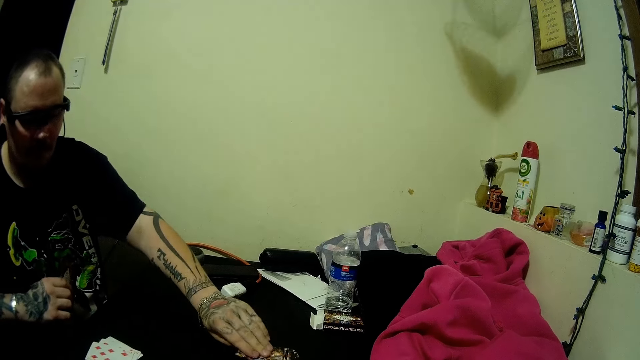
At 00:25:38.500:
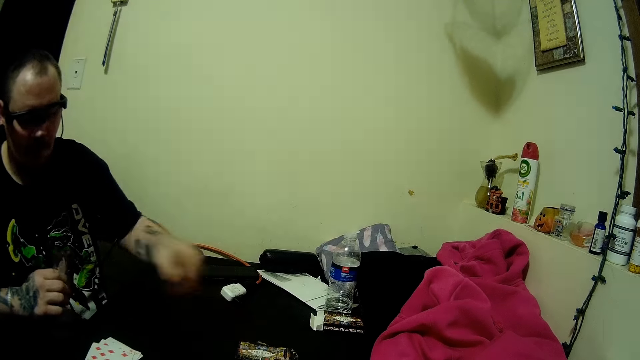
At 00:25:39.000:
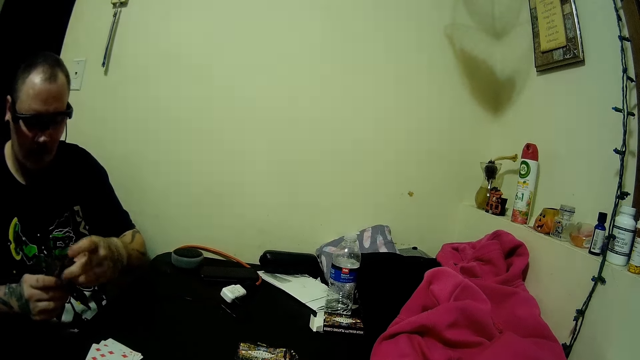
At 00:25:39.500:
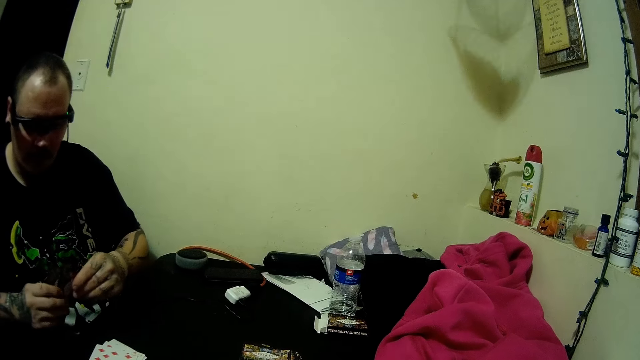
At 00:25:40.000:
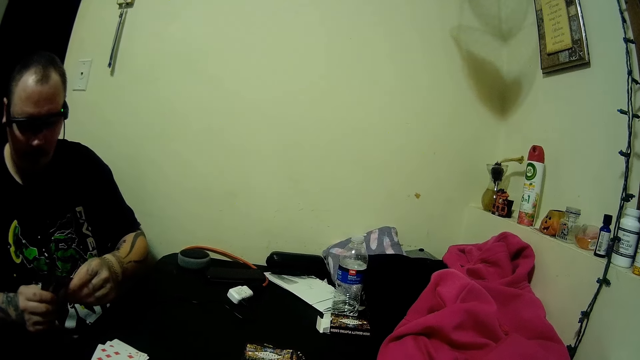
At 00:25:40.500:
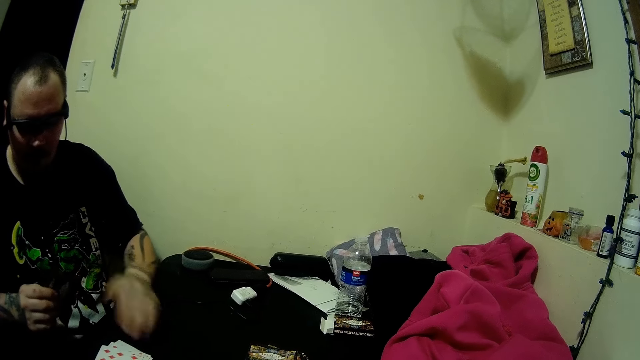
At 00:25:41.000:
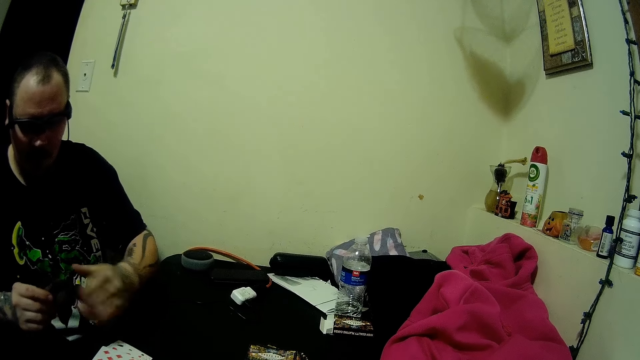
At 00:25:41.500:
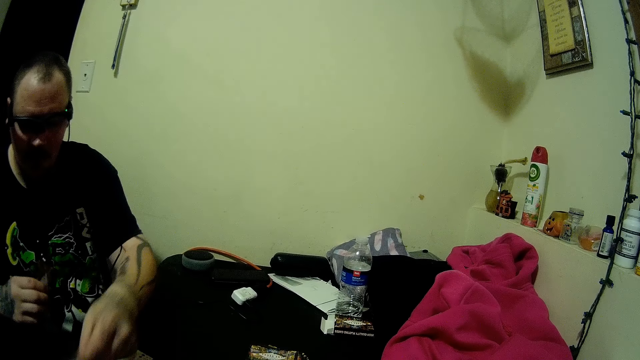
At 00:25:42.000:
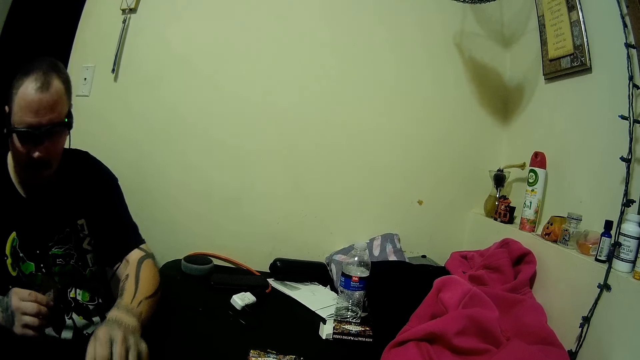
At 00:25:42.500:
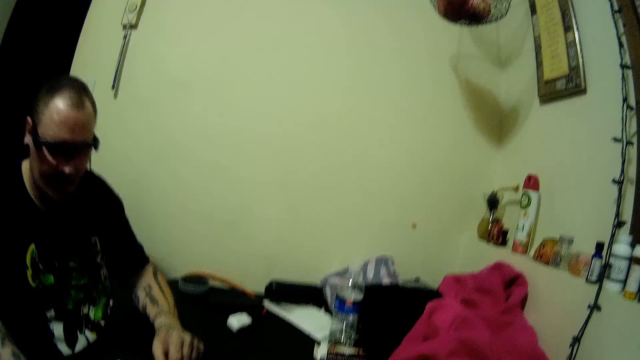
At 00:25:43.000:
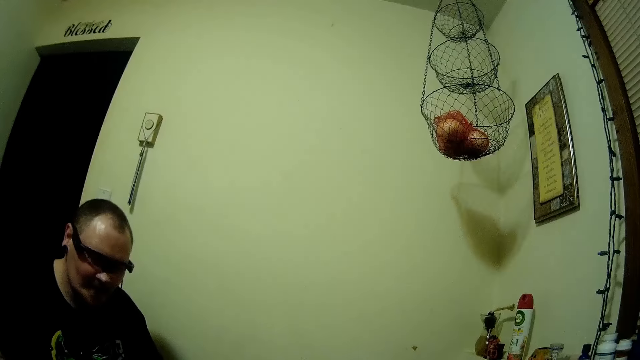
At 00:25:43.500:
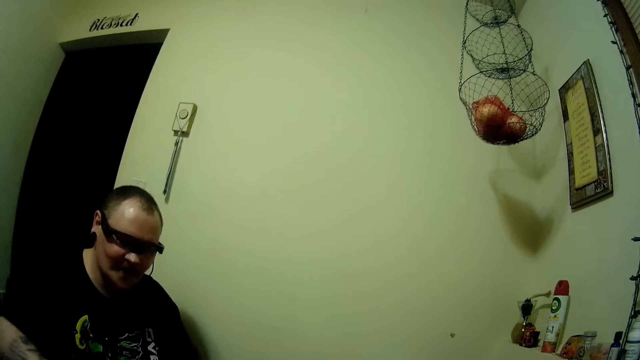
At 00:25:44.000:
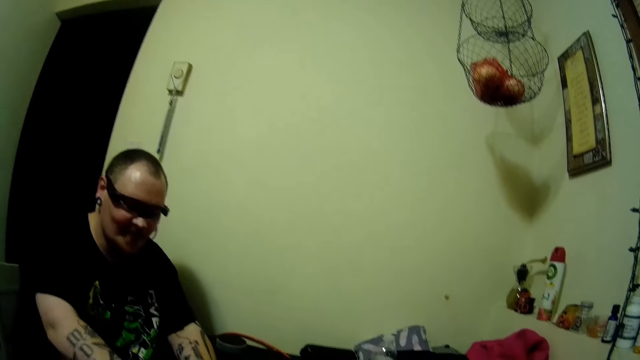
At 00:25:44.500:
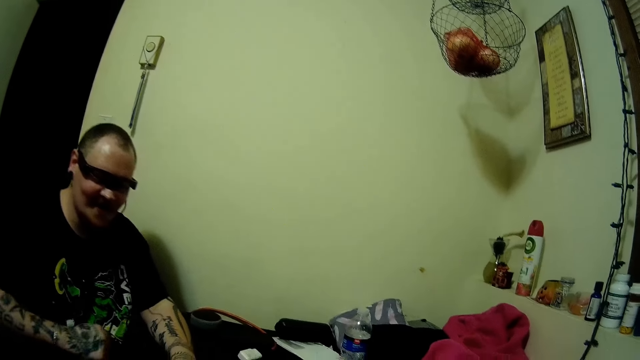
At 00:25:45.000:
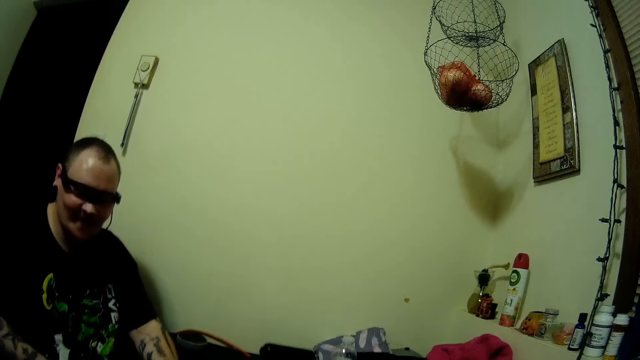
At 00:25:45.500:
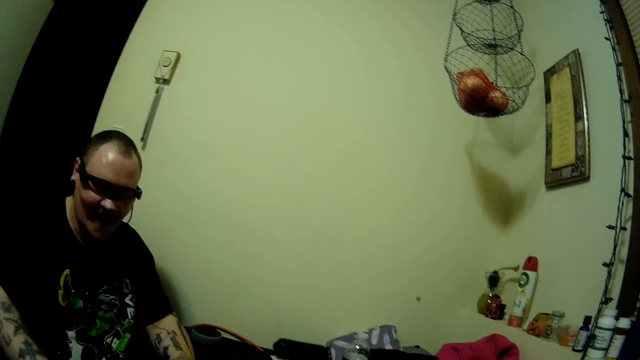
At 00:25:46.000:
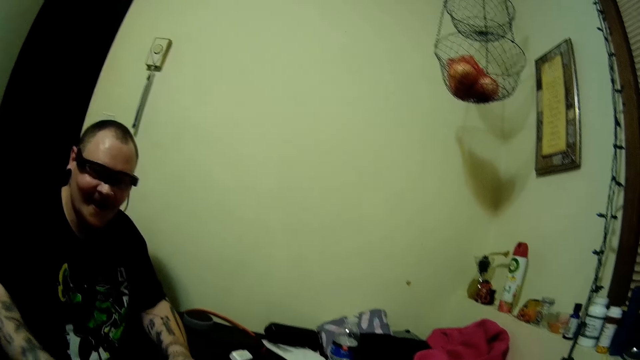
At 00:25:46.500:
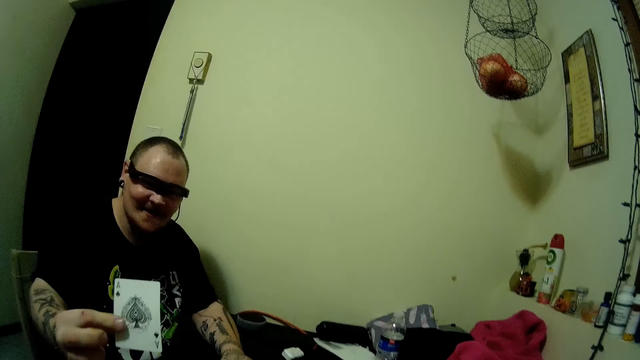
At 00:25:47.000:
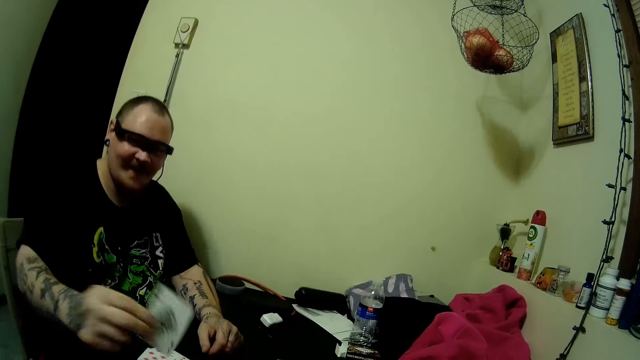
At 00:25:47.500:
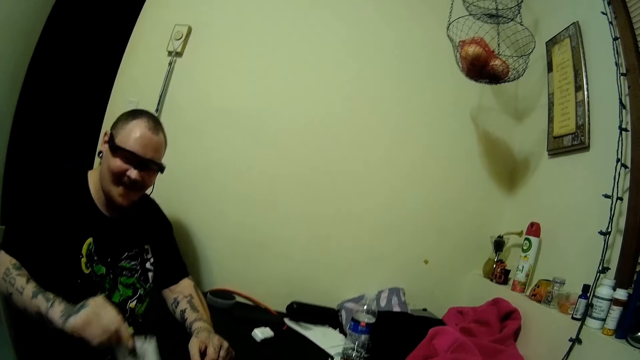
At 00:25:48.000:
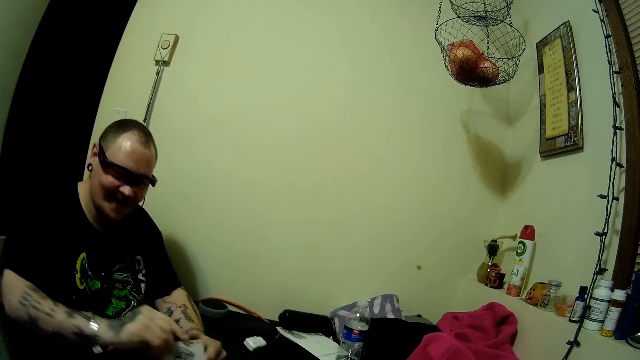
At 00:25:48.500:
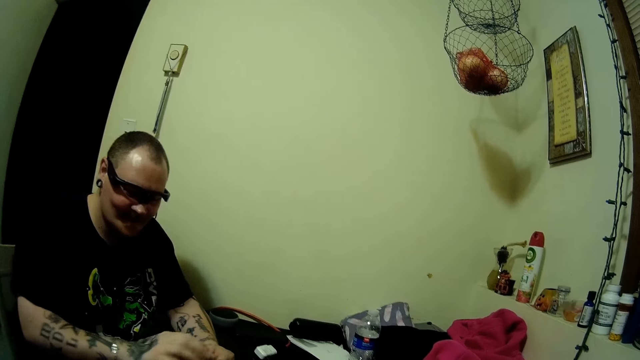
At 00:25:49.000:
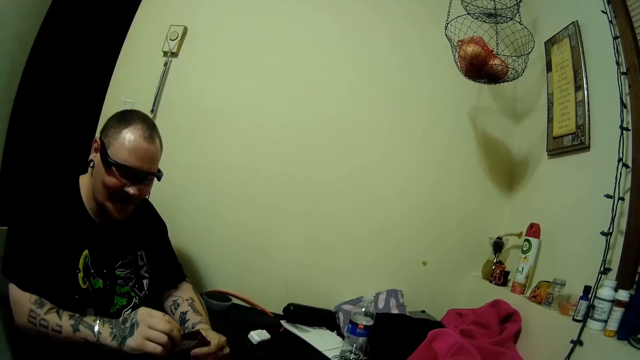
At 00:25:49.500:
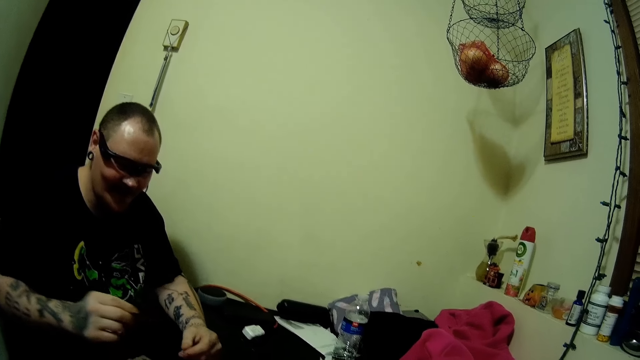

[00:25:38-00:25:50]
A man picks a card from the deck of cards on the table. He touches a card on the table. He drops some cards on the table with his left hand. He drops a card on the table with his right hand. He raises a card up. He holds the playing card in his hand. He adjusts the card.

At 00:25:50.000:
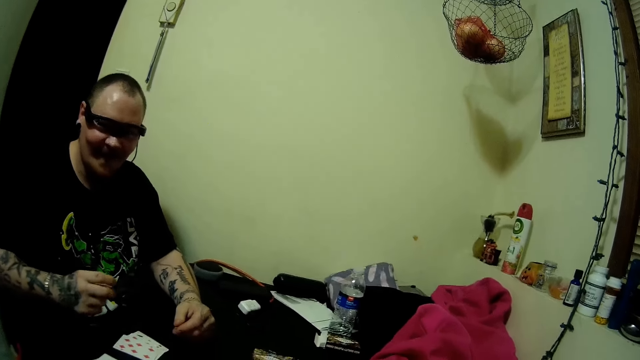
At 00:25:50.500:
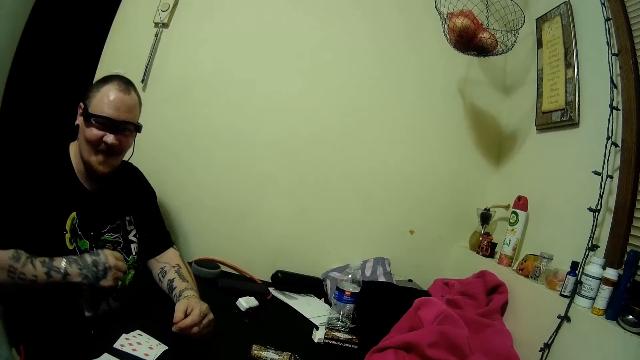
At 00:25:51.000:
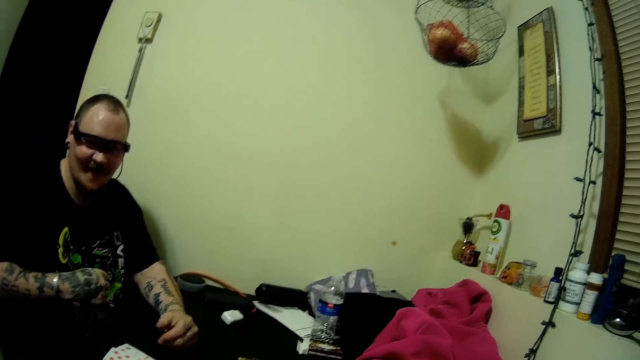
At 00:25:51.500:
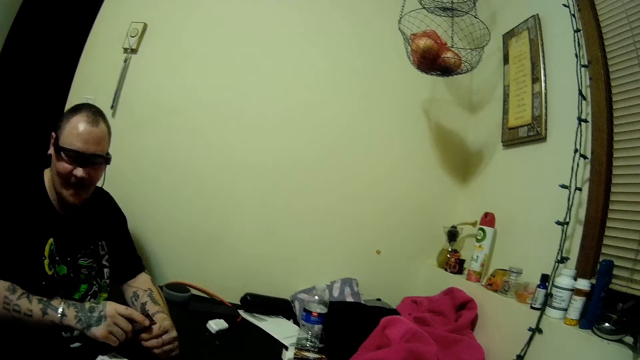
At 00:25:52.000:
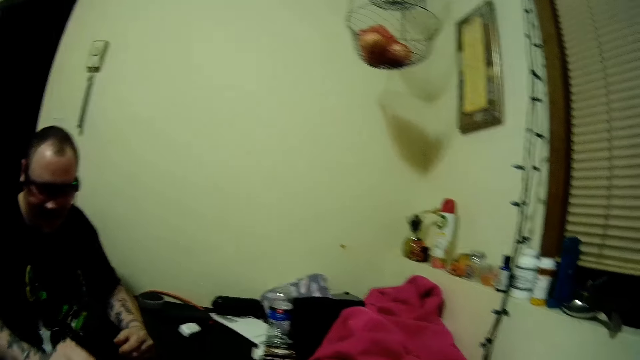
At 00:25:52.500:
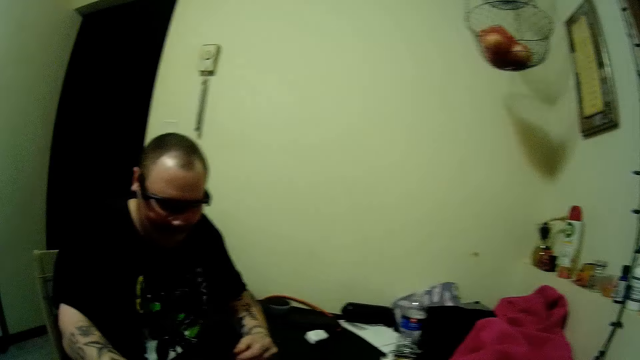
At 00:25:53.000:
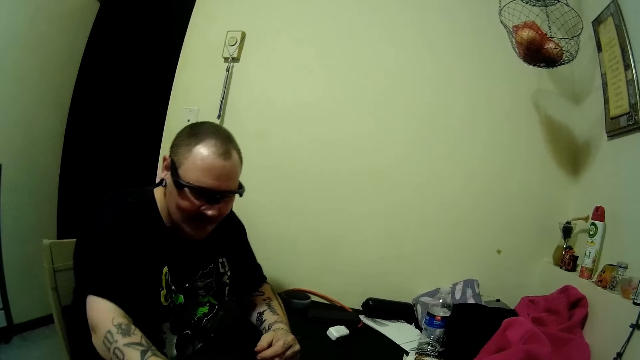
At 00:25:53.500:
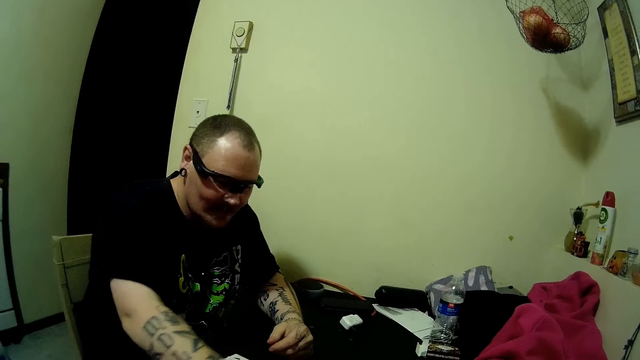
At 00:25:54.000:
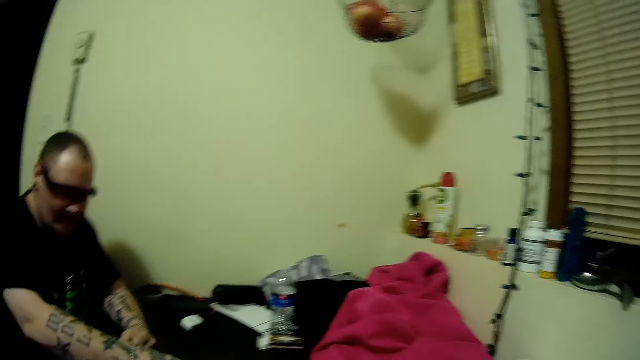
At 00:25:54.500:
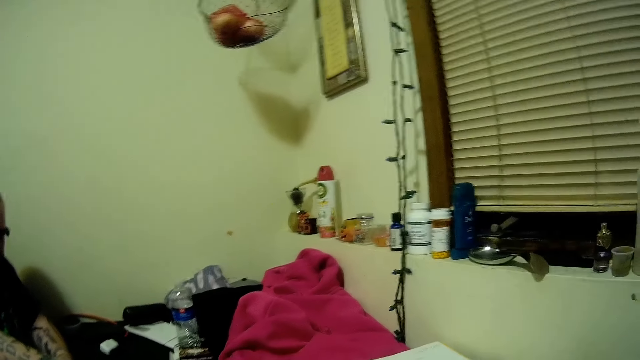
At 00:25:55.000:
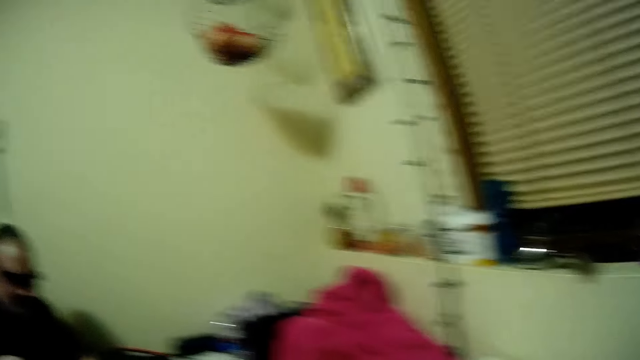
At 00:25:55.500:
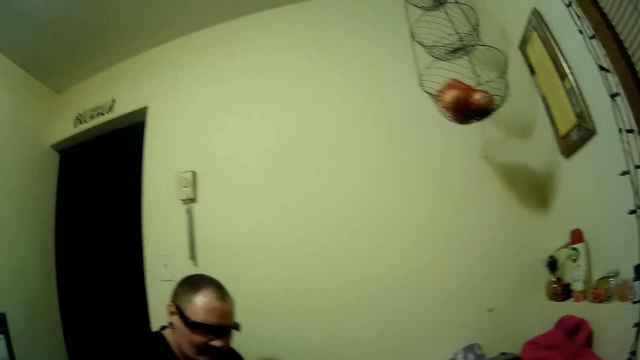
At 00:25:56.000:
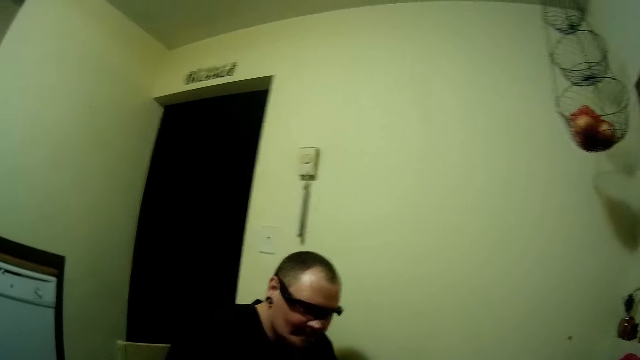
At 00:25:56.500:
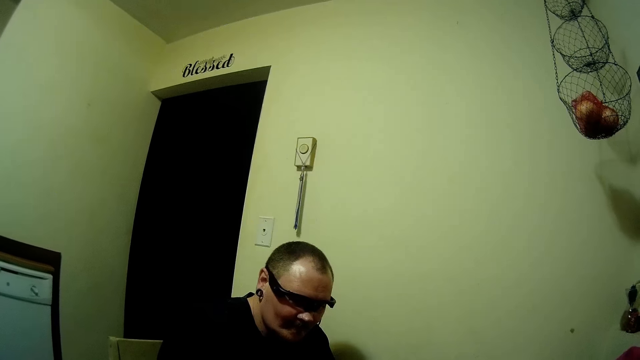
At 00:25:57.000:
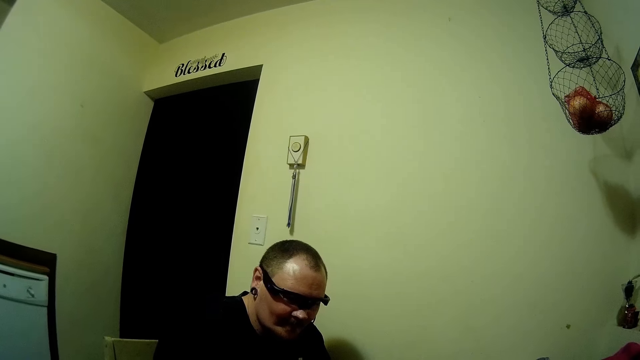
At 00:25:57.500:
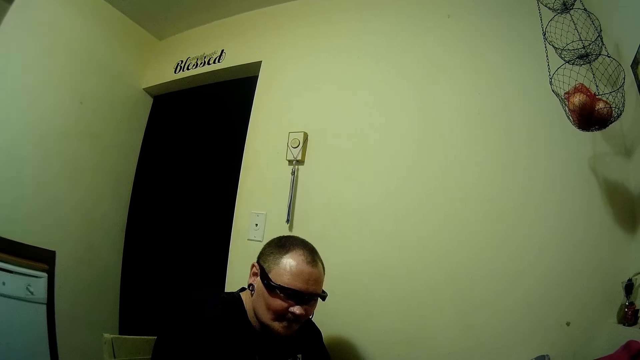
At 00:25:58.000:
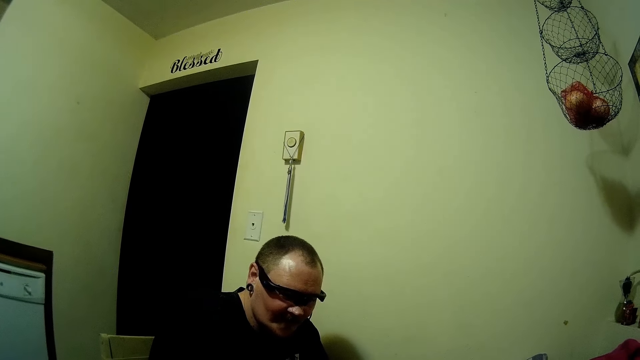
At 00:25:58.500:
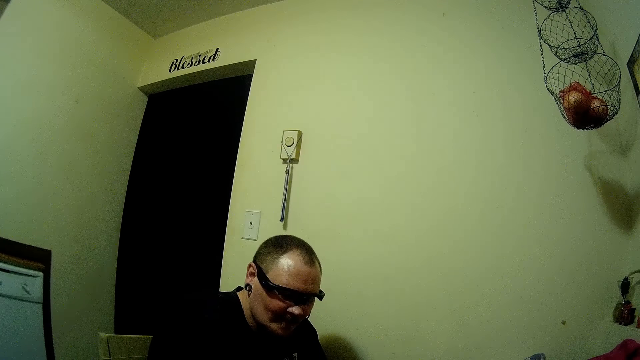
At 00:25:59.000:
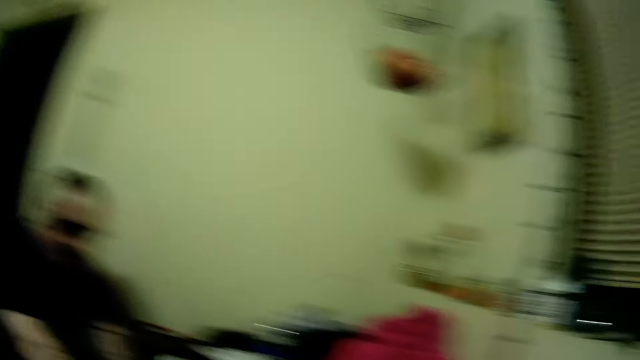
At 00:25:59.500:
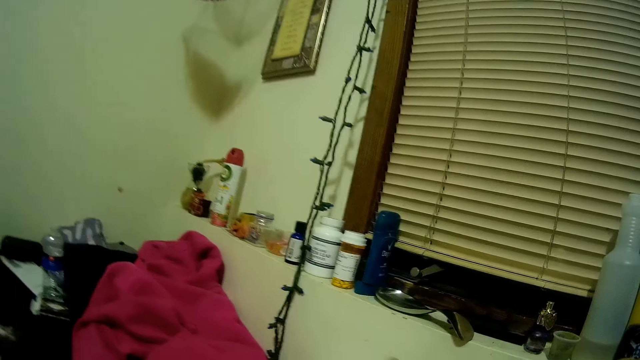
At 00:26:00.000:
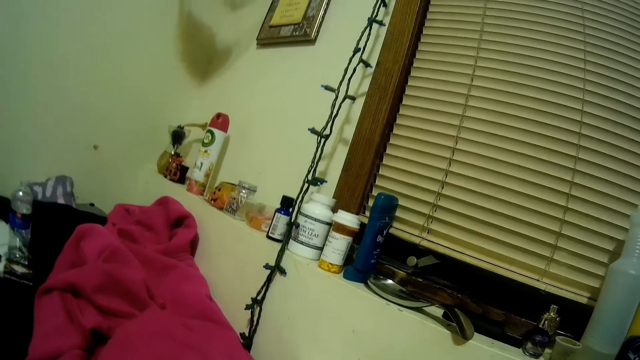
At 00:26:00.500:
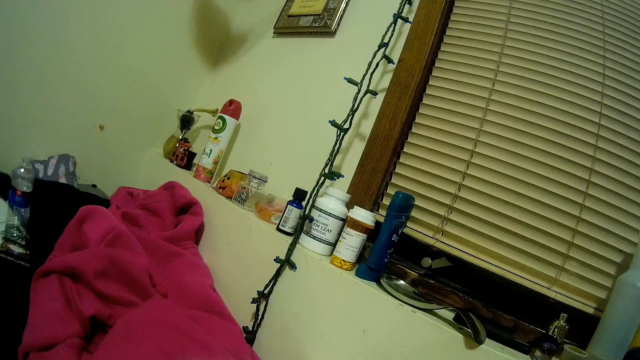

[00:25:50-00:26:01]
The man drops the play card on the table. The man touches the play card.
